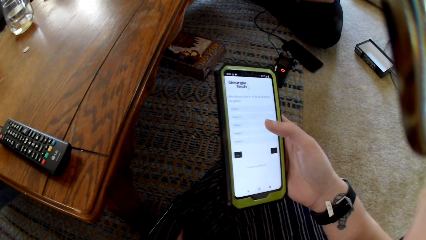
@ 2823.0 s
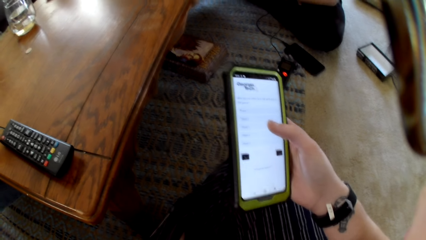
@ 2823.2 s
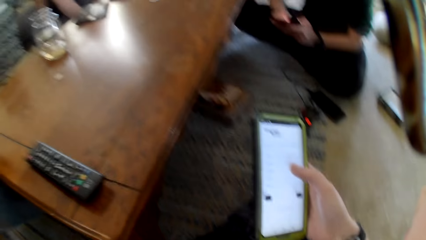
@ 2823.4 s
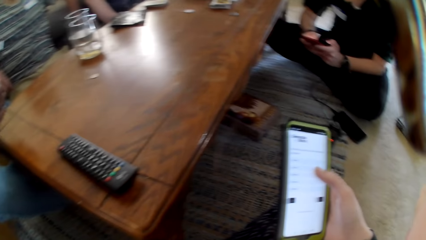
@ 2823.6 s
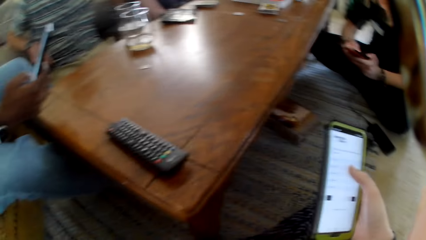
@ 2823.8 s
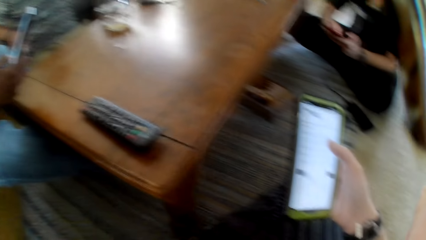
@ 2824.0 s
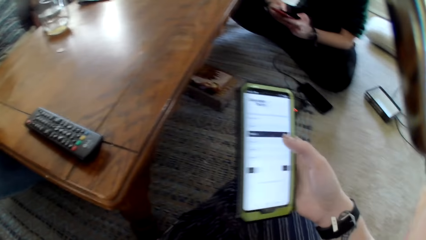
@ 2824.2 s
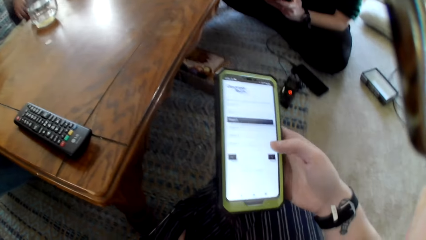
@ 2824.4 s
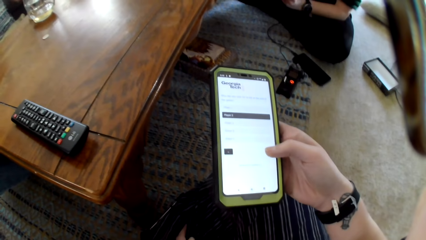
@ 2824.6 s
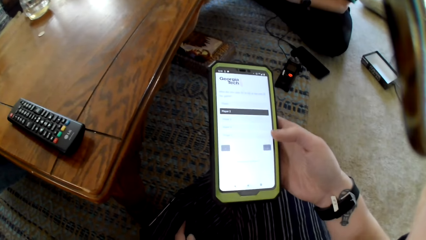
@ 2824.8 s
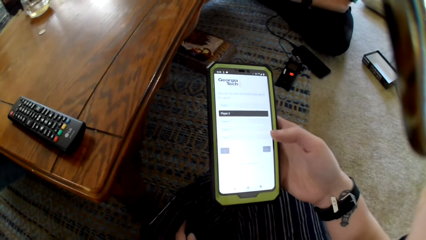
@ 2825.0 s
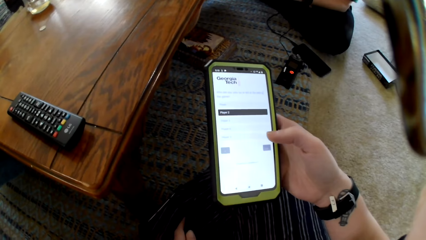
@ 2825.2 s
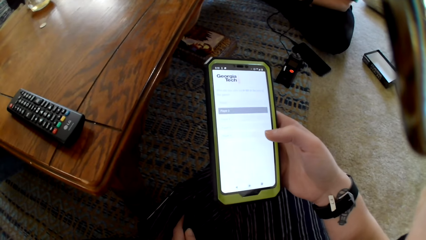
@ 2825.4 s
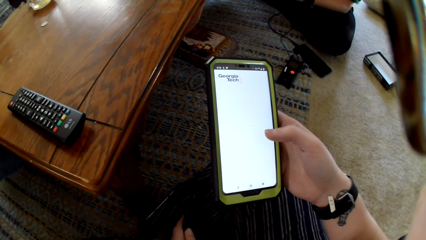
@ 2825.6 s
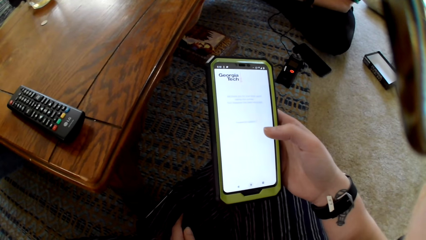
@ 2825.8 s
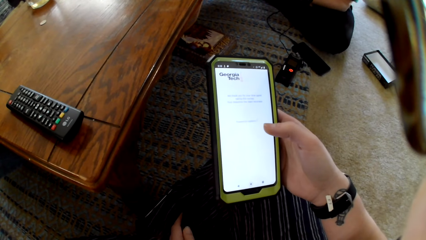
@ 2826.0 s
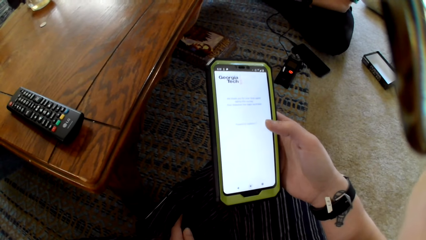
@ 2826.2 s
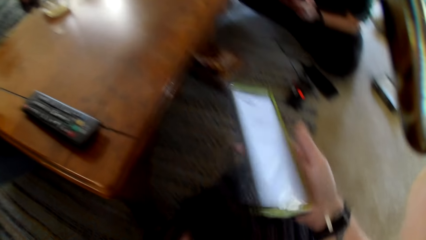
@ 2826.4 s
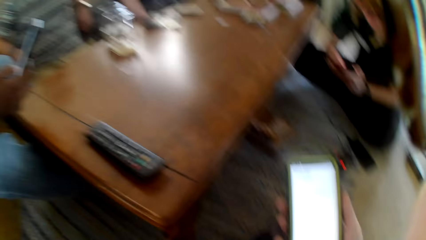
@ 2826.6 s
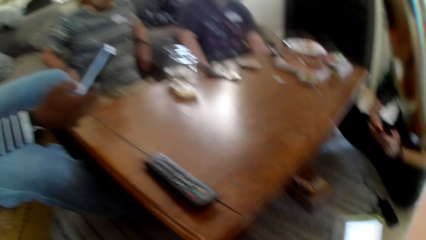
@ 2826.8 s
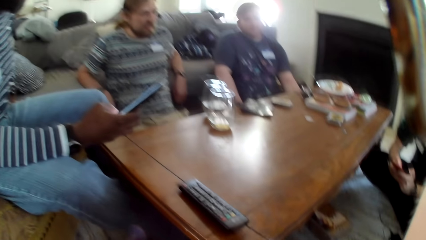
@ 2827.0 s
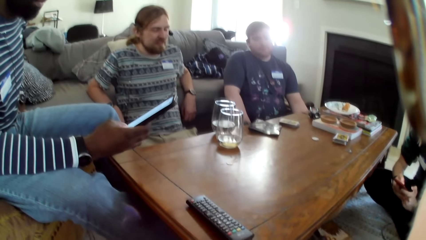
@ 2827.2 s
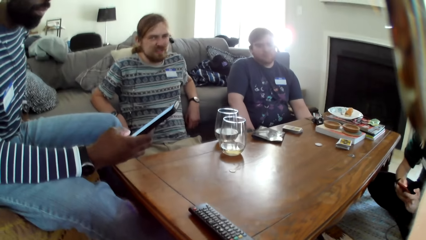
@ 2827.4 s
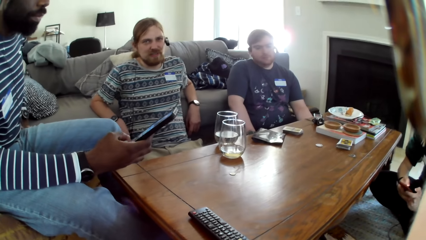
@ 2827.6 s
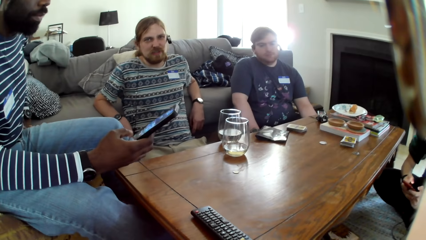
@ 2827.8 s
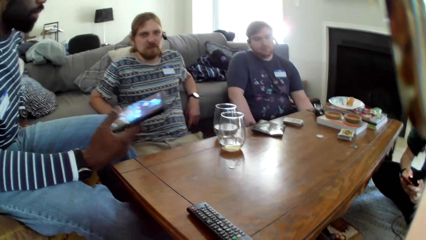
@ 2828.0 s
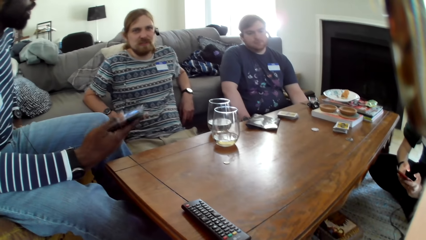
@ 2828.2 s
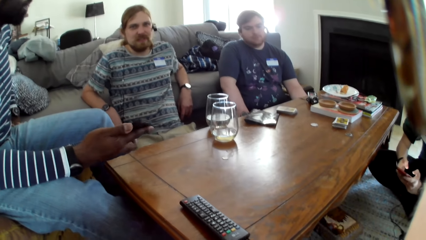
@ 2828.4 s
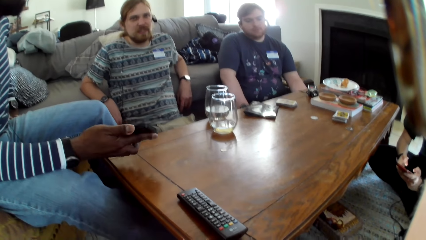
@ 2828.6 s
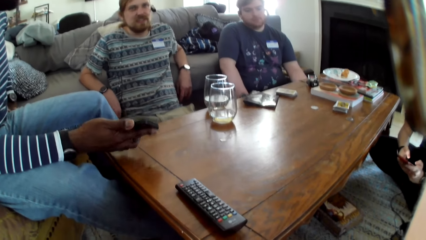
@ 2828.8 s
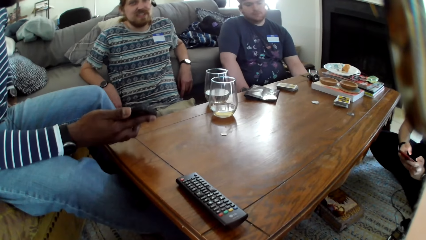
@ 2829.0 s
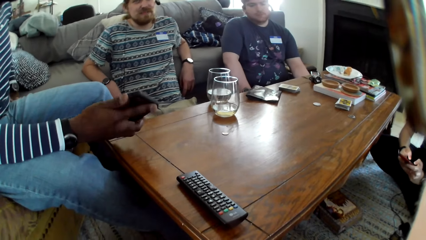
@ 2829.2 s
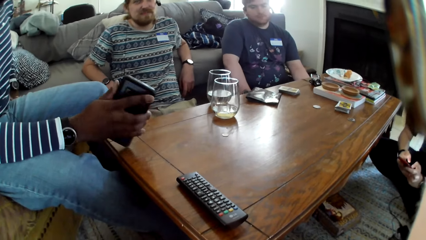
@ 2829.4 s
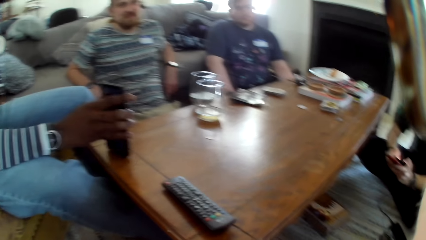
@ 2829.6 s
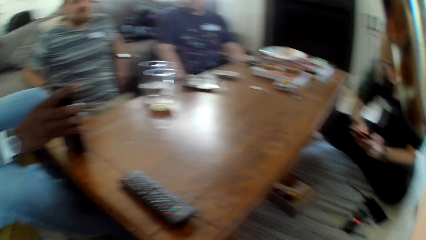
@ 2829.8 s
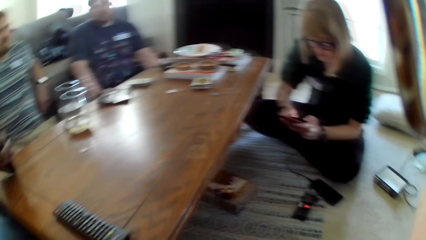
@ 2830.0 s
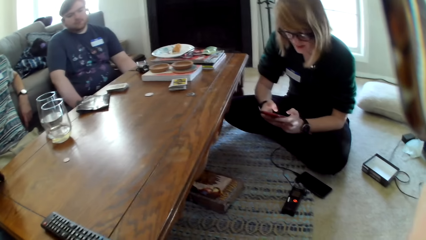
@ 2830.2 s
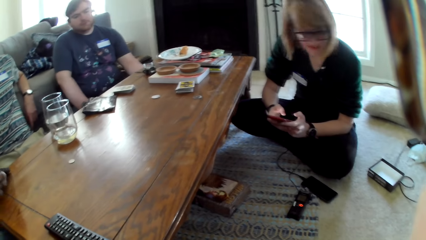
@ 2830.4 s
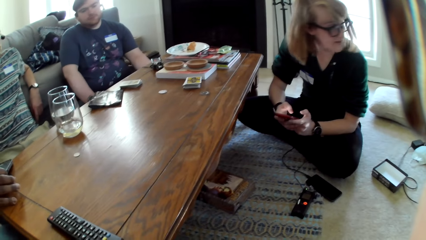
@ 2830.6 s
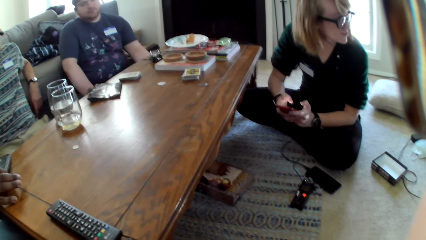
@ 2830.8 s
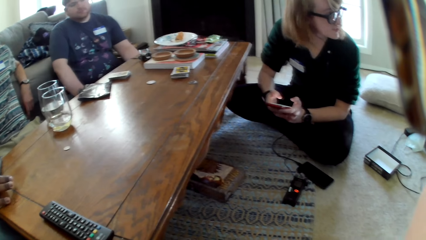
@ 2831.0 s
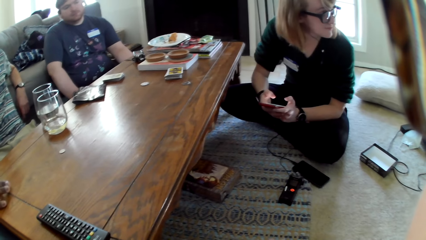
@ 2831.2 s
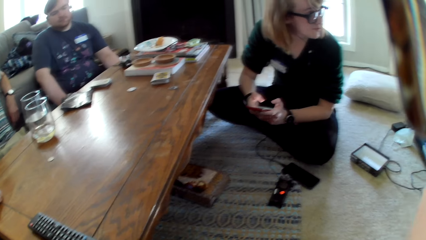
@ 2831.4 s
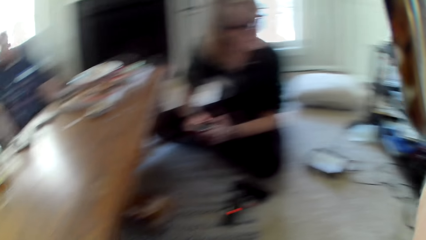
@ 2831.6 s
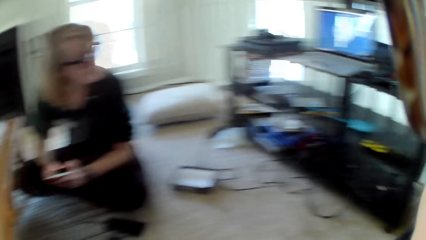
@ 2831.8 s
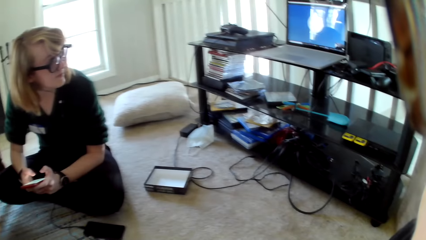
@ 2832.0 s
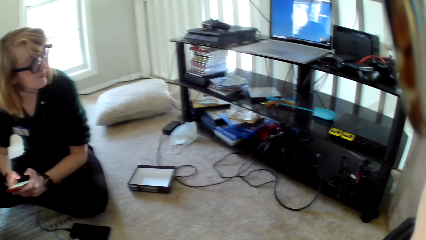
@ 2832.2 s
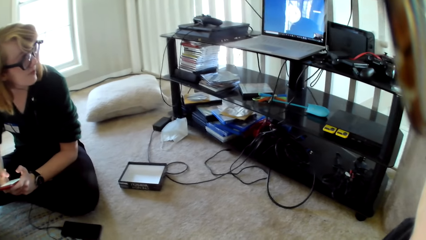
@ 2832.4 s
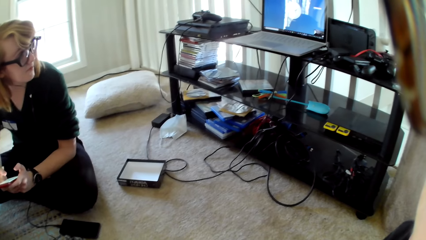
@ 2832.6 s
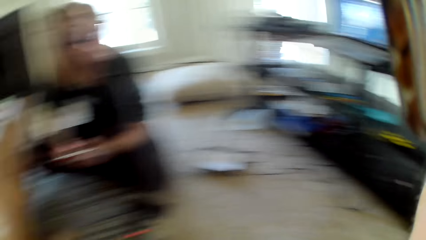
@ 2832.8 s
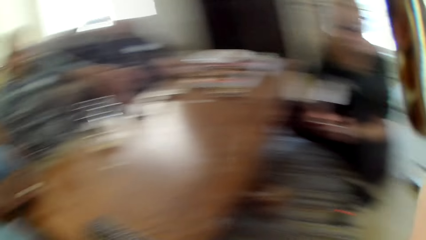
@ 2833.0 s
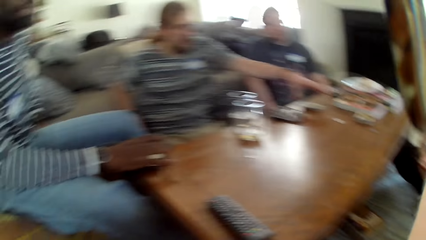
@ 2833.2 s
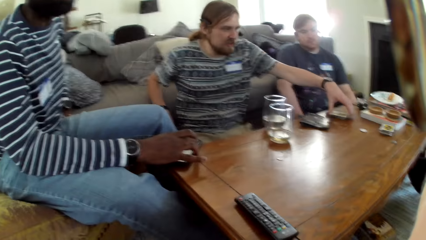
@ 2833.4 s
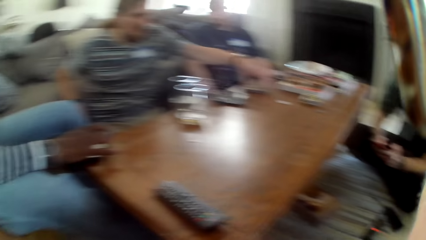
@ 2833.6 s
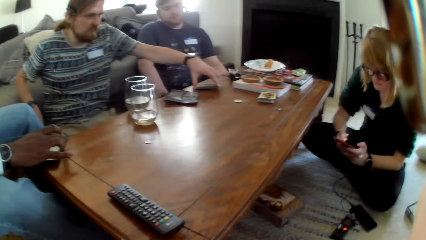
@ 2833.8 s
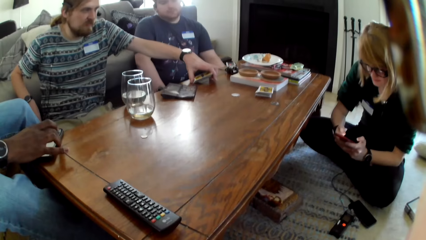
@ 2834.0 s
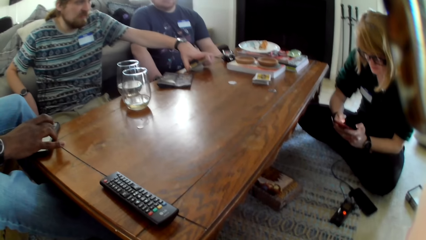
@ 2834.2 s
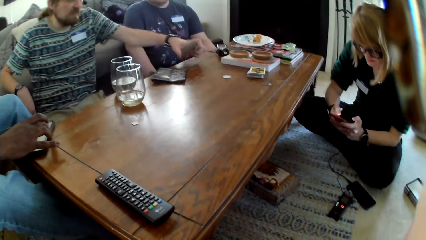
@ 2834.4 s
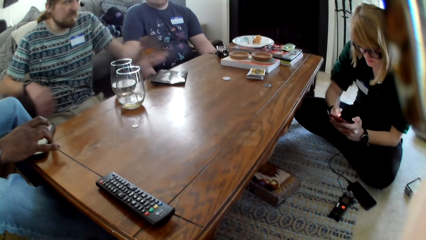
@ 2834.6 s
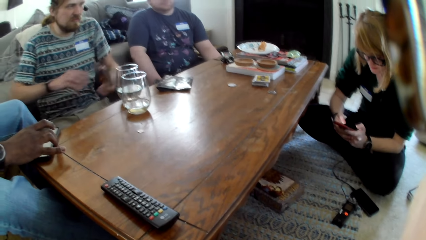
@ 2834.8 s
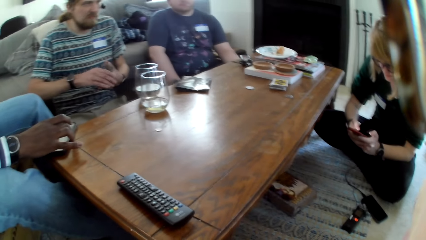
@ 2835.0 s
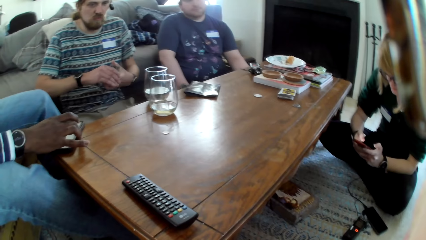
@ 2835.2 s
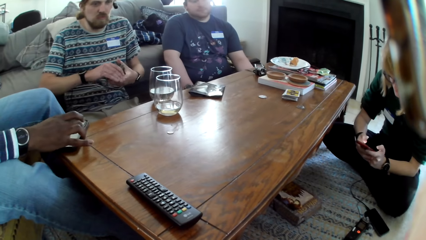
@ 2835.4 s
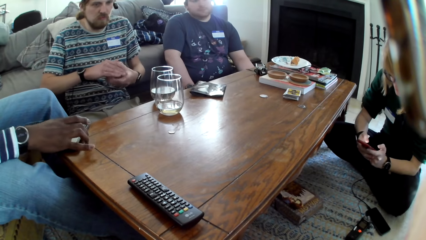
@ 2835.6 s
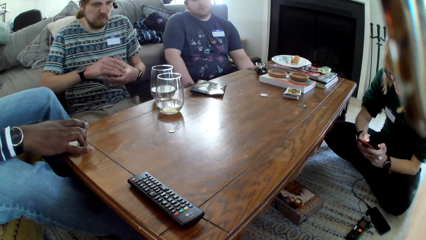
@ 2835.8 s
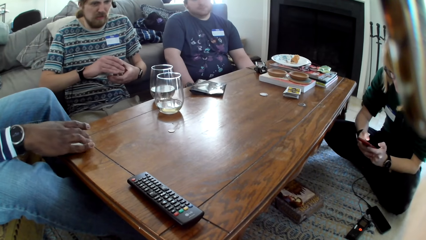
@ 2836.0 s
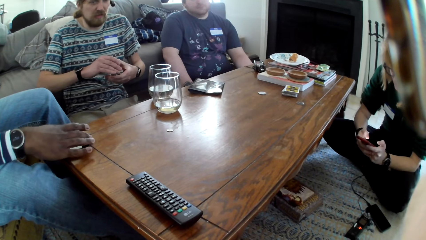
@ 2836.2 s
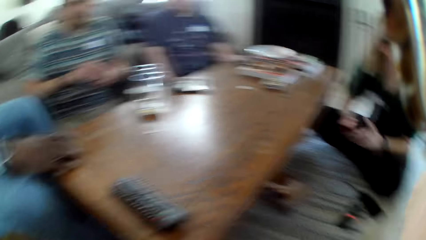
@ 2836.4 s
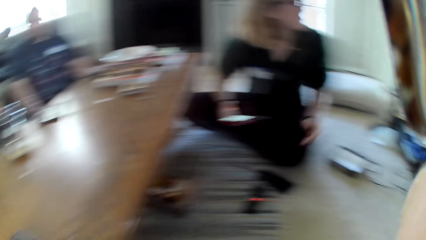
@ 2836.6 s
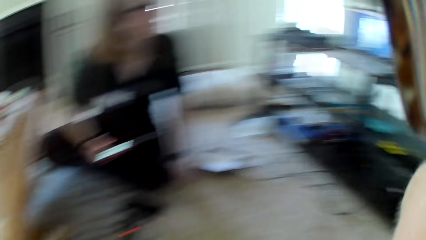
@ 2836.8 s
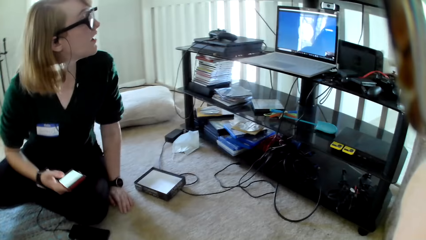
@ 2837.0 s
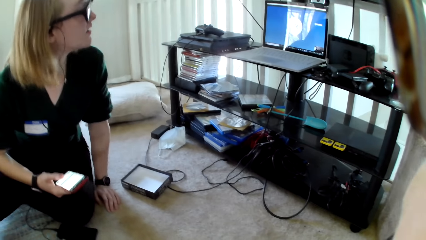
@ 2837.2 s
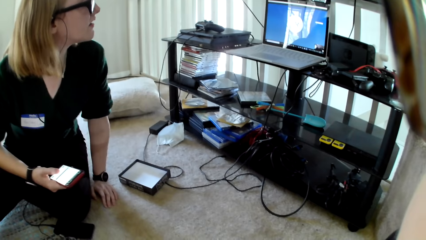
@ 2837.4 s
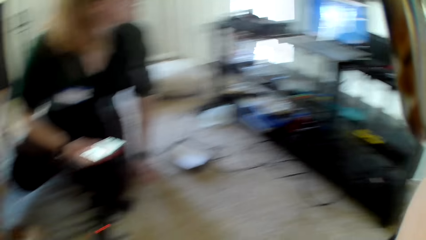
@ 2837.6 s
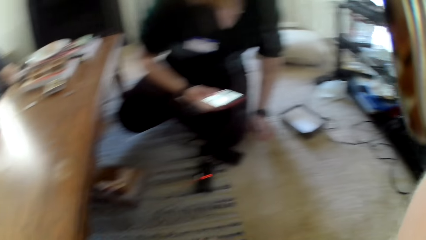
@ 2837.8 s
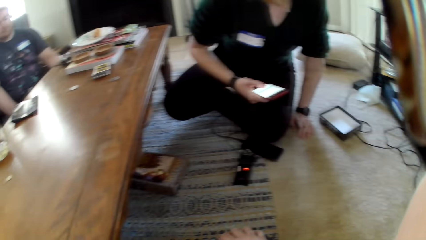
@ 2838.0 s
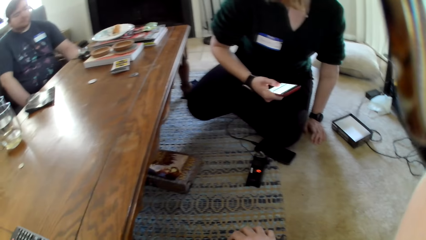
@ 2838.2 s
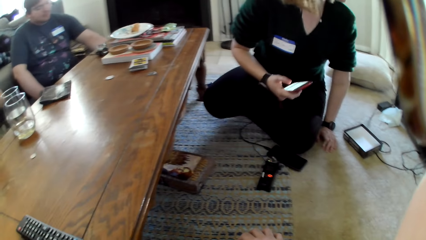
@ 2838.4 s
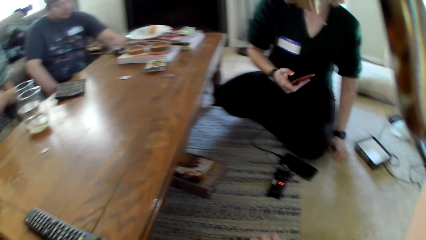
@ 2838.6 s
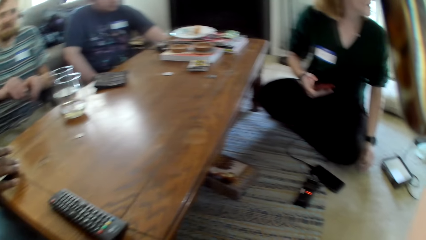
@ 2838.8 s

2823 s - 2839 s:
A man scrolls his phone. The camera wearer holds his phone. Another man places his phone on the table. A woman scrolls on the phone. The other man holds cards on the table and picks up cards on the table. Another woman scrolls on her phone. The other man holds cards. The second woman puts her hand on the carpet.
